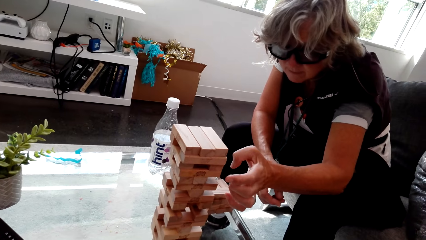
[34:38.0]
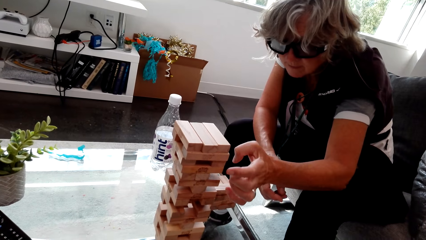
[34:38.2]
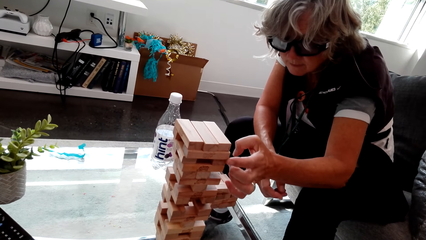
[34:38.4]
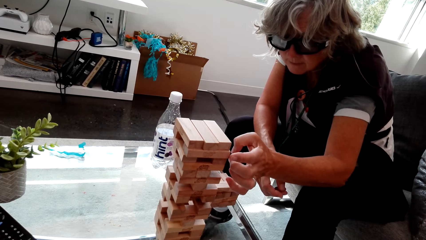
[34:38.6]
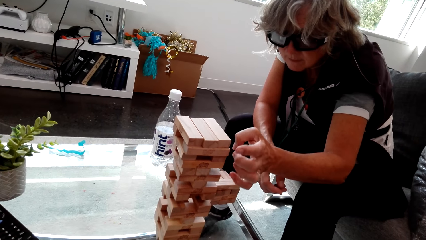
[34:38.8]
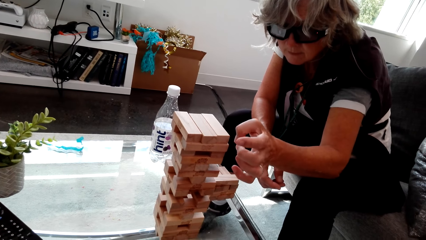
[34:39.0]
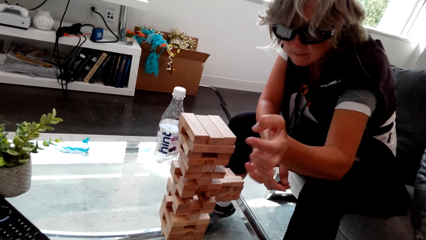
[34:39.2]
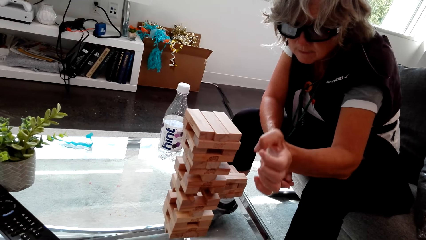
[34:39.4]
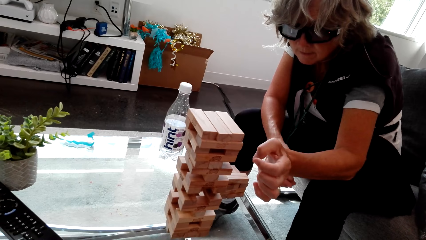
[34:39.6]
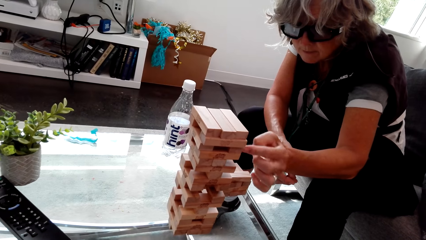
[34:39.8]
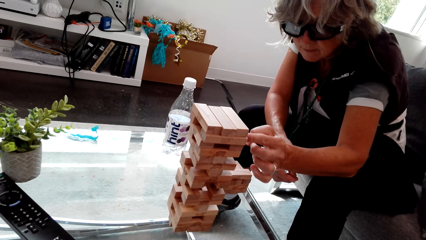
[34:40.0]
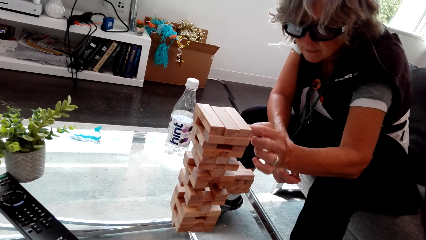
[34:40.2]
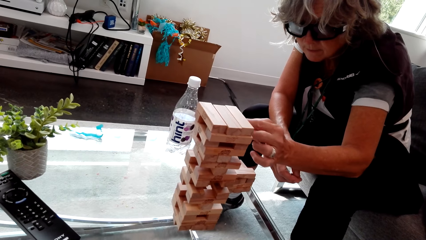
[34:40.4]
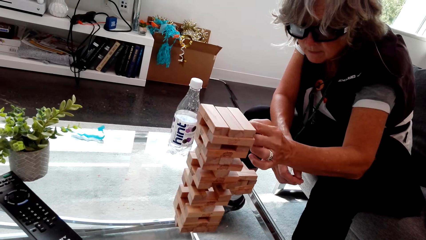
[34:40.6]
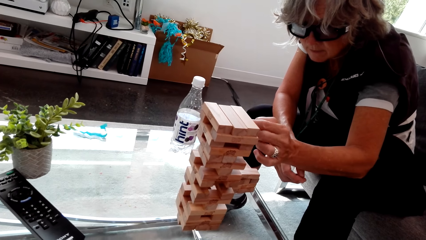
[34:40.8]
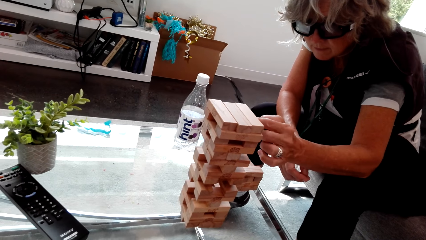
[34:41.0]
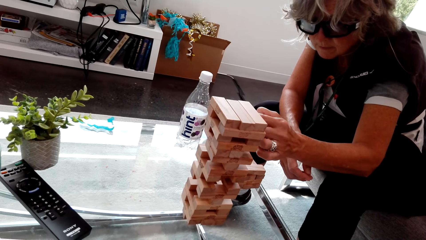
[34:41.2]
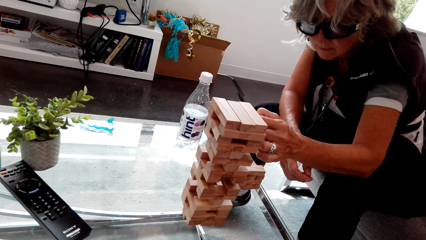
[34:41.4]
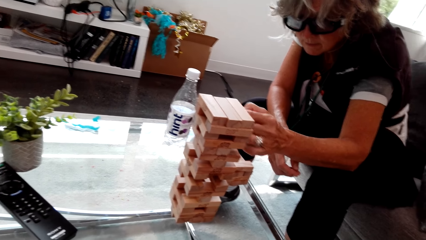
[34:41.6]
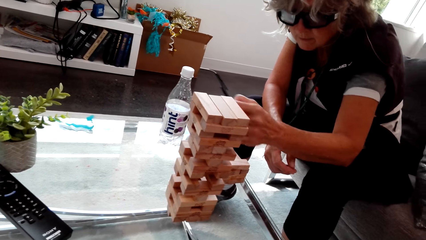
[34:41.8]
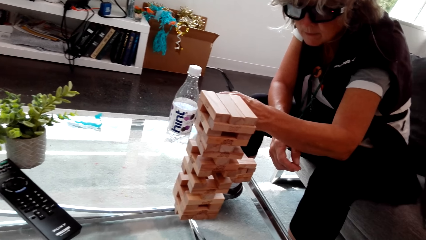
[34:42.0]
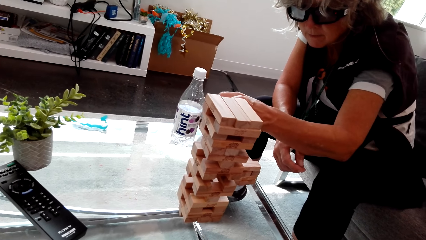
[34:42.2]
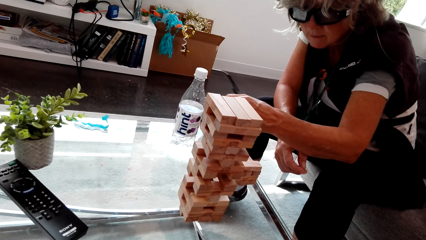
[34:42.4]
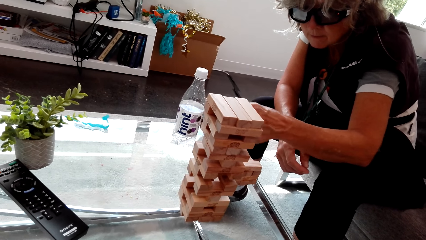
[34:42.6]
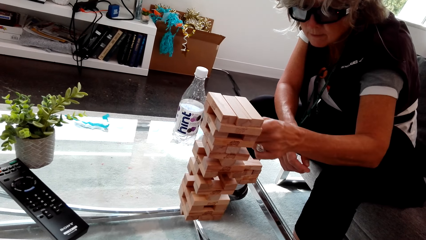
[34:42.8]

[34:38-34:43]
A woman plays a brick wood game.

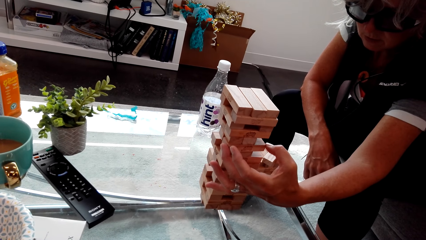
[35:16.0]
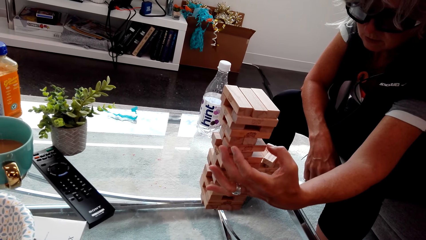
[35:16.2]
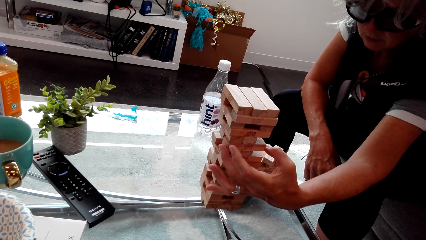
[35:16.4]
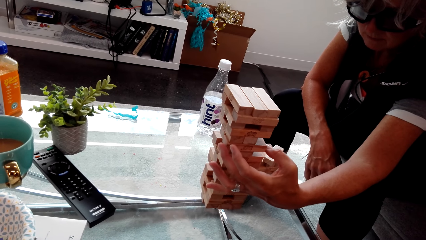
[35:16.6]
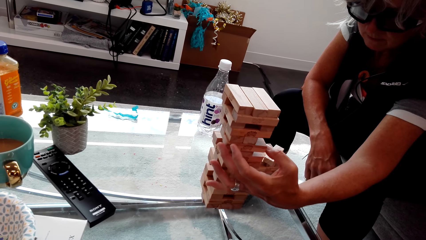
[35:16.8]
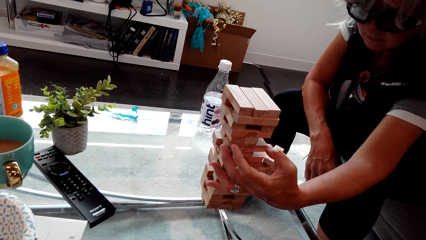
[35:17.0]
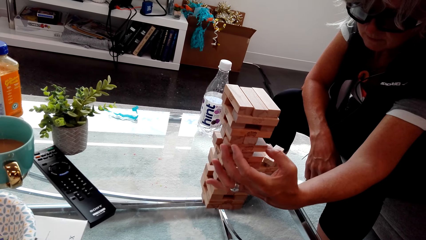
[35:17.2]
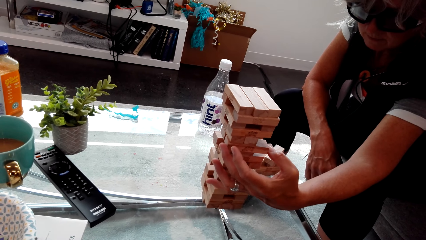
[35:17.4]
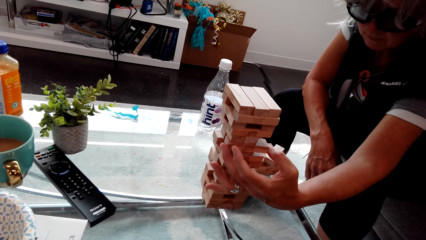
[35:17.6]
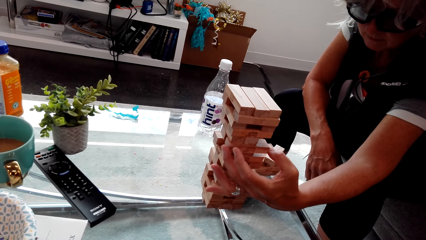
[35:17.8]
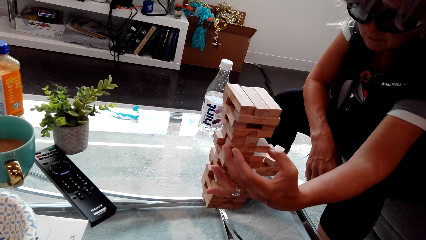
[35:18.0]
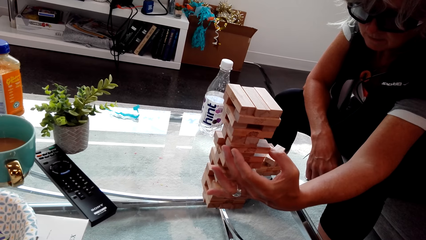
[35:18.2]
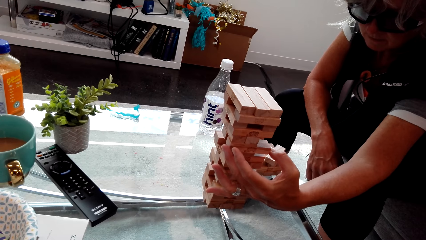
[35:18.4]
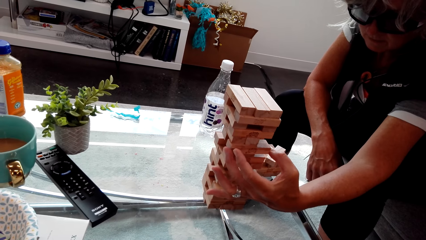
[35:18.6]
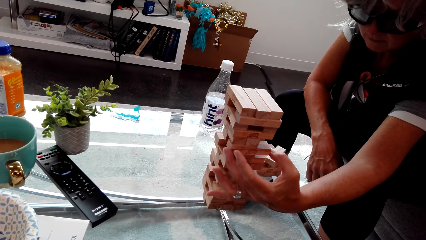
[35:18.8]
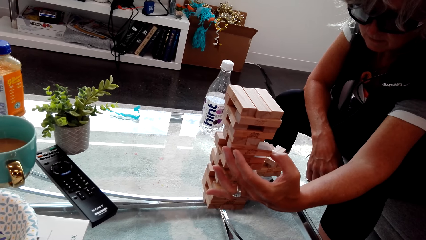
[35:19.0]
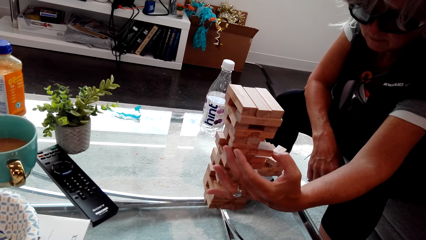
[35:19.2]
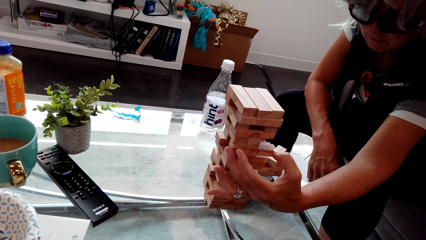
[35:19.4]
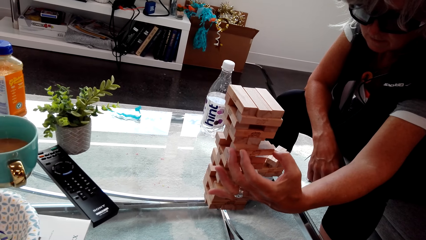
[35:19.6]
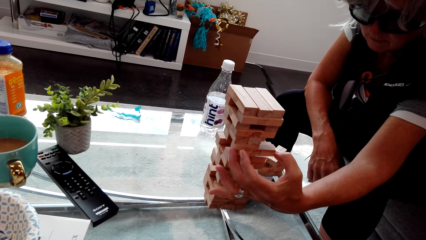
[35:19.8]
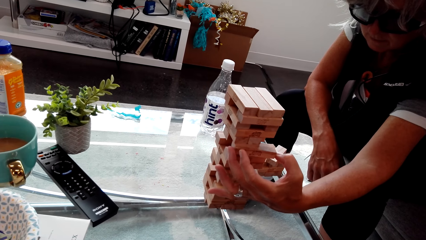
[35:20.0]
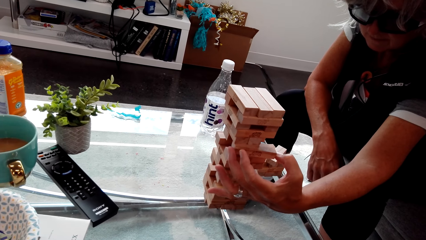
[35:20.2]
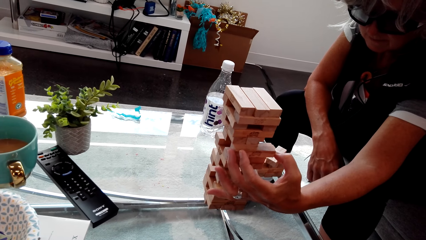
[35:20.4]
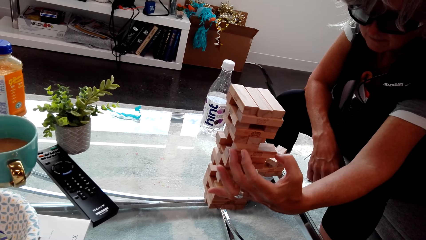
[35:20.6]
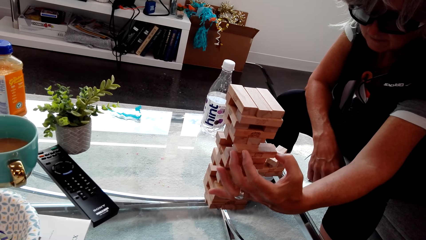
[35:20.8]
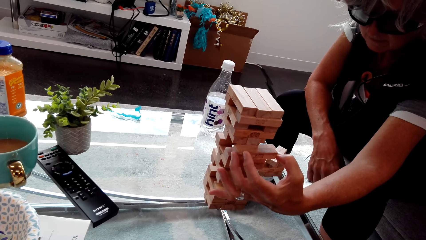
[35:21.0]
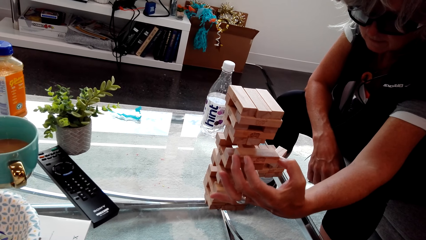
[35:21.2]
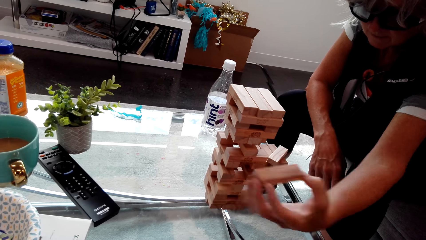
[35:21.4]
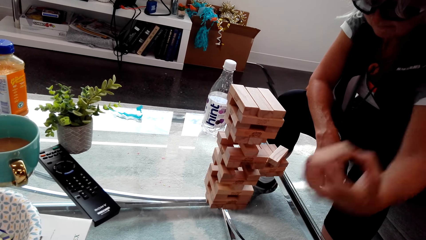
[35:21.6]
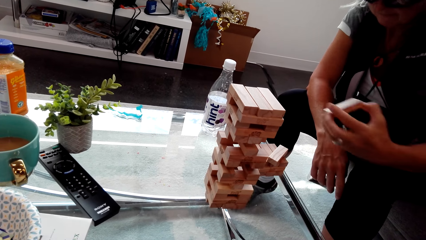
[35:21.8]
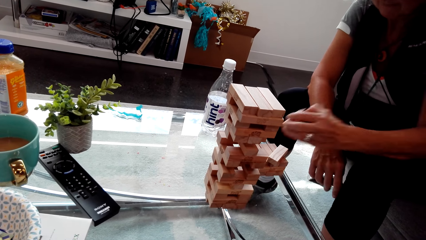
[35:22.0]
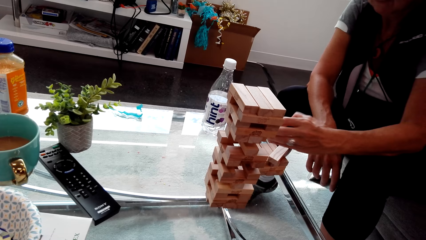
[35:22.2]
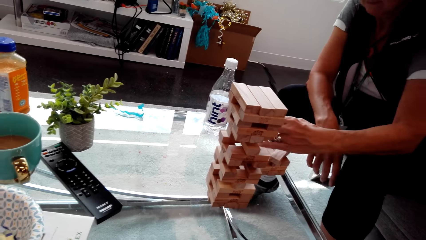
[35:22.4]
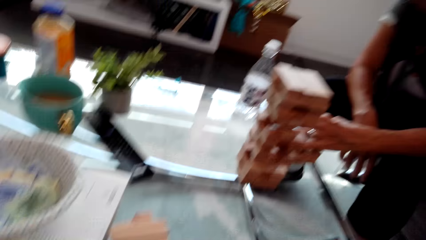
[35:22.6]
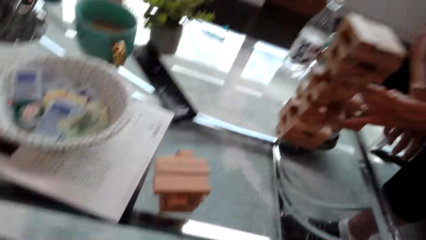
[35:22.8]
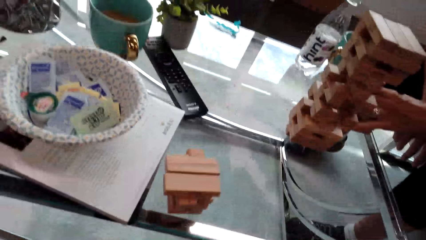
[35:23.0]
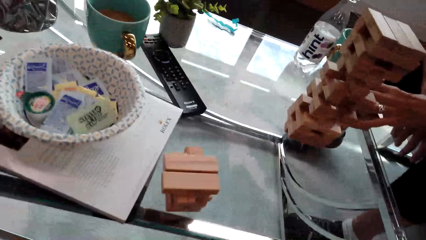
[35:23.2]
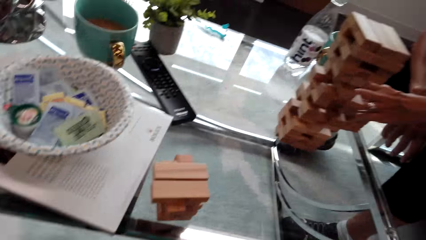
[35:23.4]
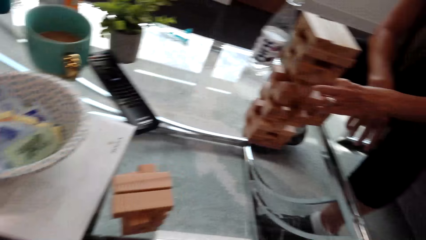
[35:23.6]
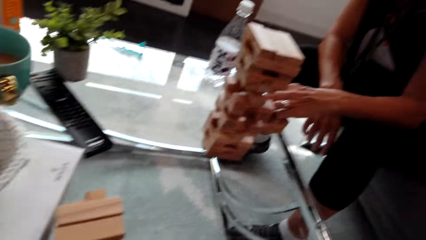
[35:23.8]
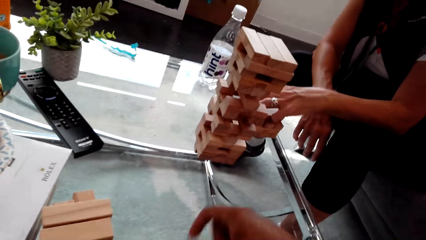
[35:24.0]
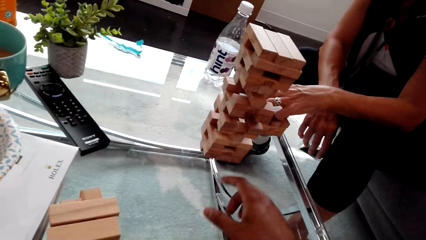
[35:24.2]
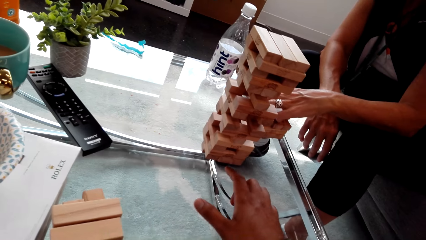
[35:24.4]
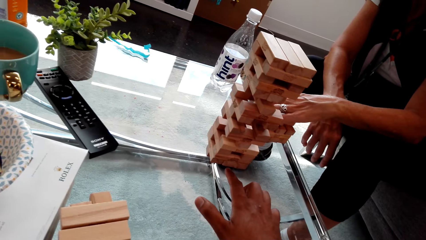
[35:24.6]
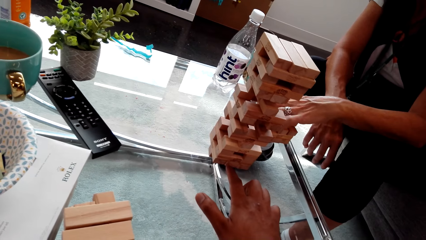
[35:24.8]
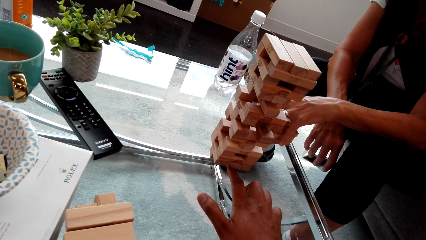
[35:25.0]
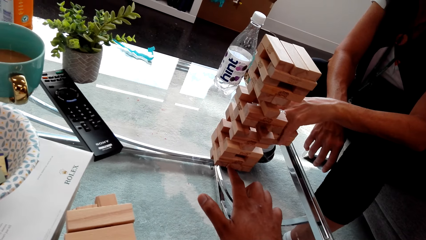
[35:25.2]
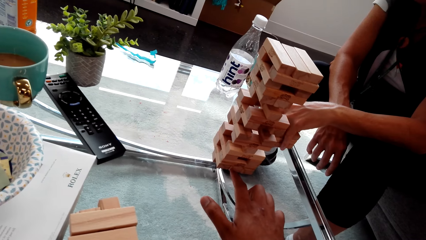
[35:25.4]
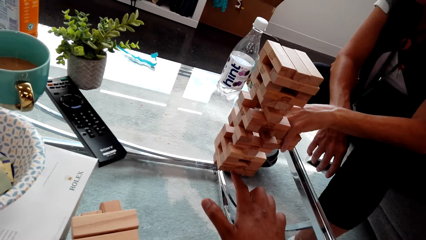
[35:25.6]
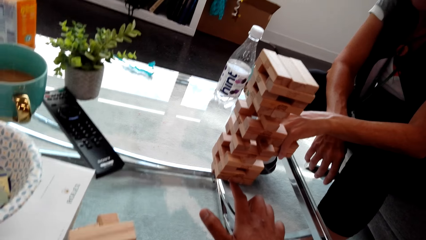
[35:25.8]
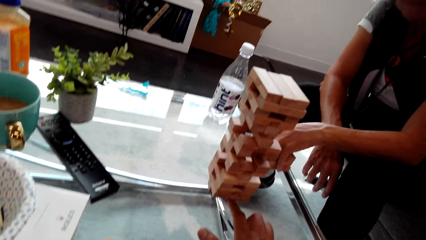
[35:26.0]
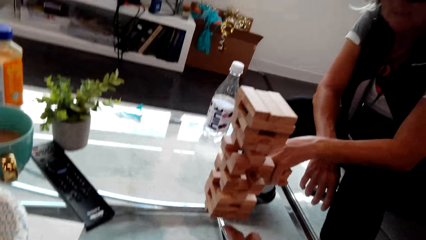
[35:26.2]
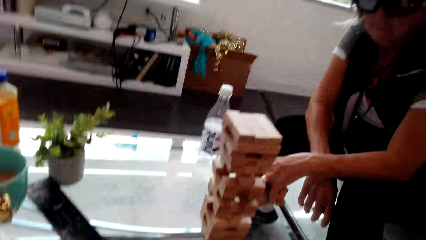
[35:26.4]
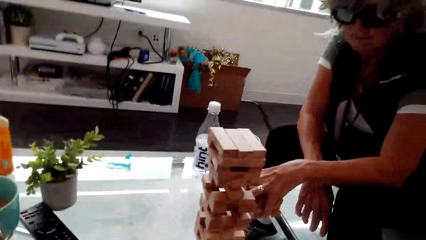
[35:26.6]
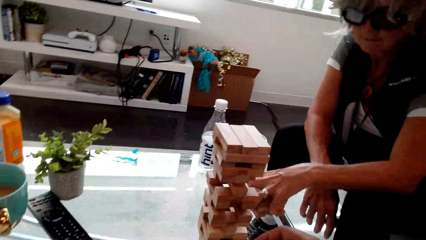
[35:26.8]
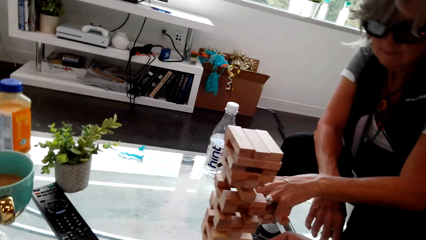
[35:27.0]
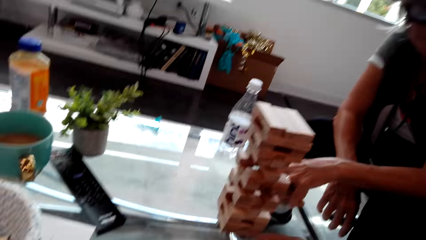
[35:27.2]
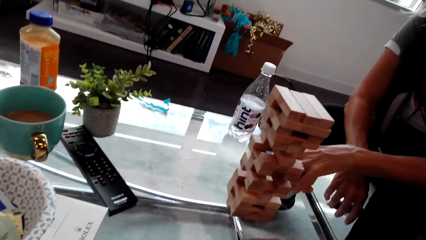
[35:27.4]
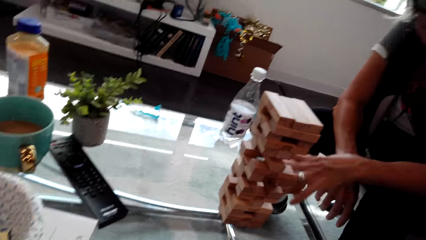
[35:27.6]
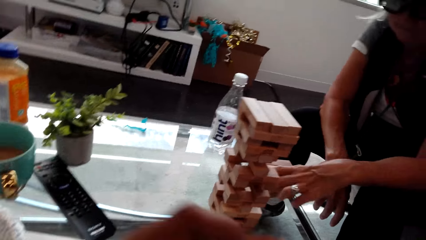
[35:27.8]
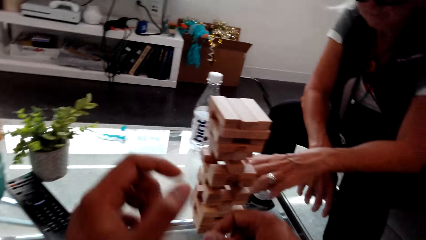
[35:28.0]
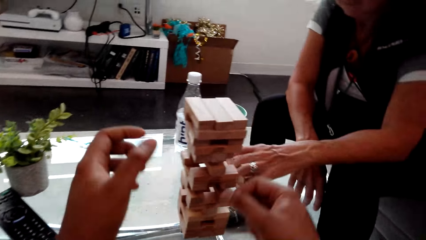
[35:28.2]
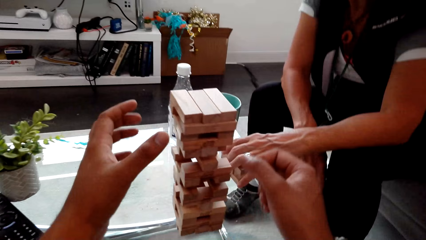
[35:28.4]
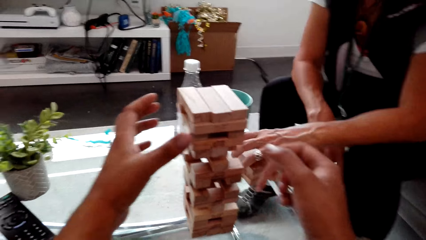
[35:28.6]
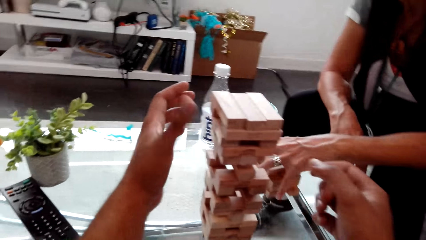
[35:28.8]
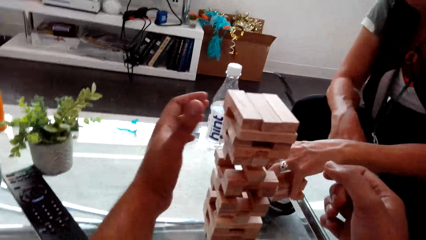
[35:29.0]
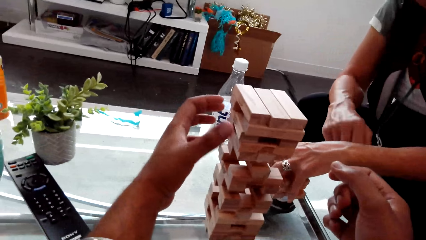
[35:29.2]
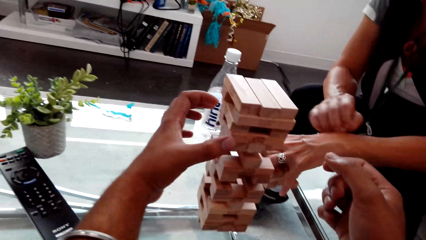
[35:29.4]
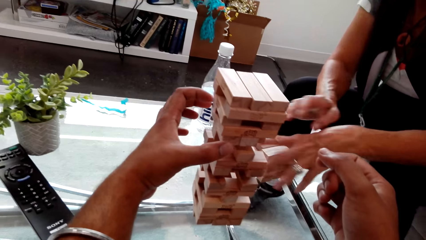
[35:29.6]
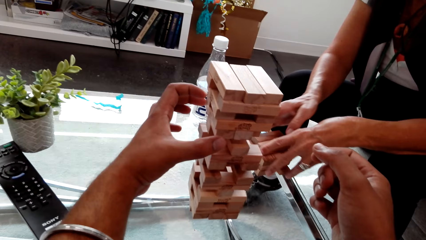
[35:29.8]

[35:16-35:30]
A woman plays a brick wood game. The camera wearer looks around. The woman places the huddle on the table. The camera wearer plays the trembling tower game. The woman touches the trembling tower huddles. The camera wearer talks and plays the trembling tower game. The woman touches the trembling tower huddles again.
